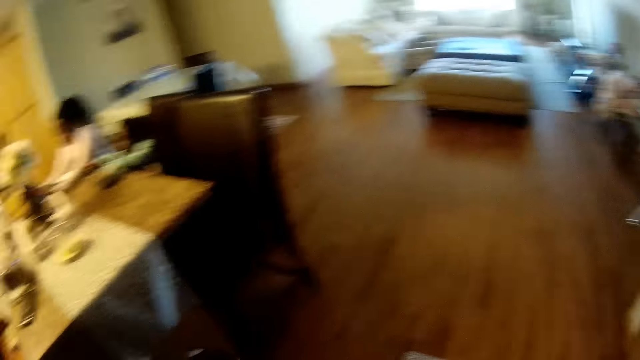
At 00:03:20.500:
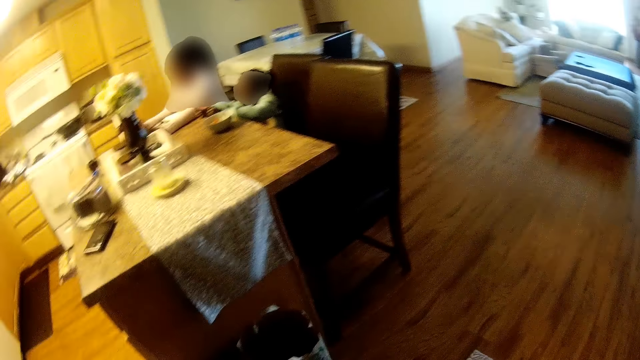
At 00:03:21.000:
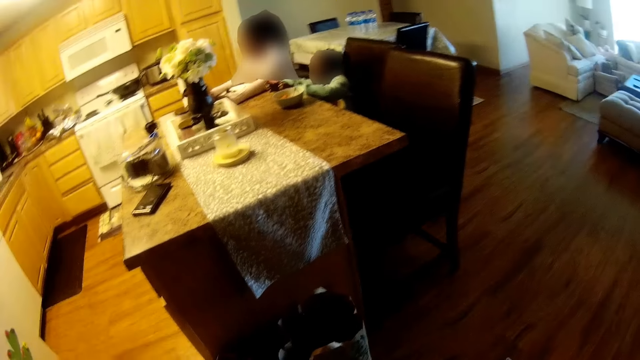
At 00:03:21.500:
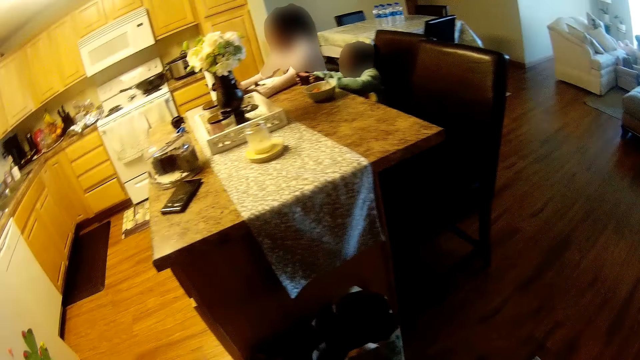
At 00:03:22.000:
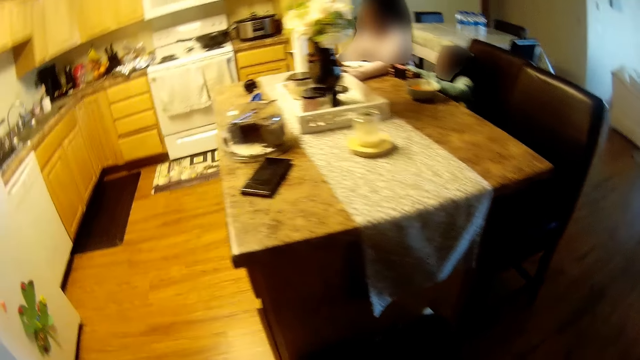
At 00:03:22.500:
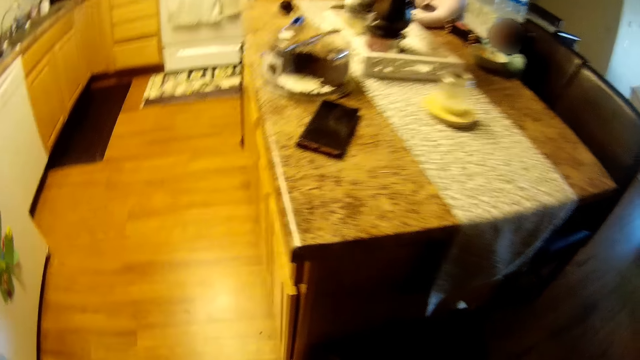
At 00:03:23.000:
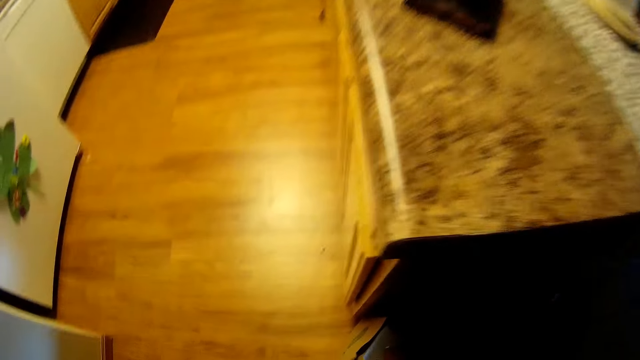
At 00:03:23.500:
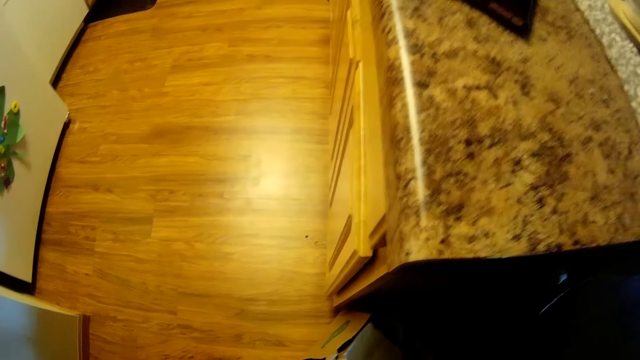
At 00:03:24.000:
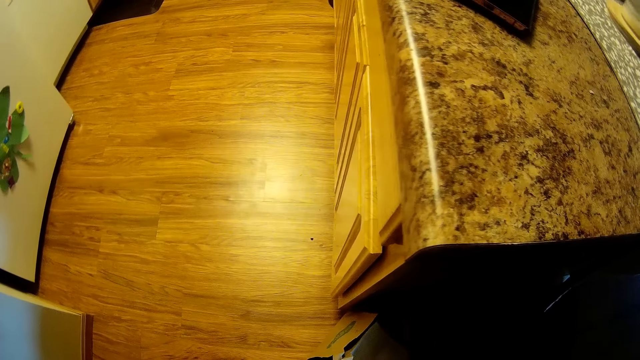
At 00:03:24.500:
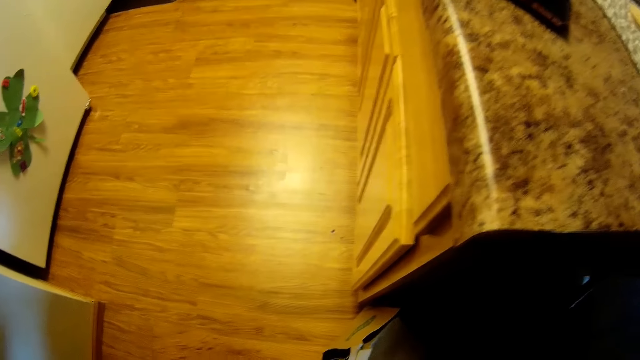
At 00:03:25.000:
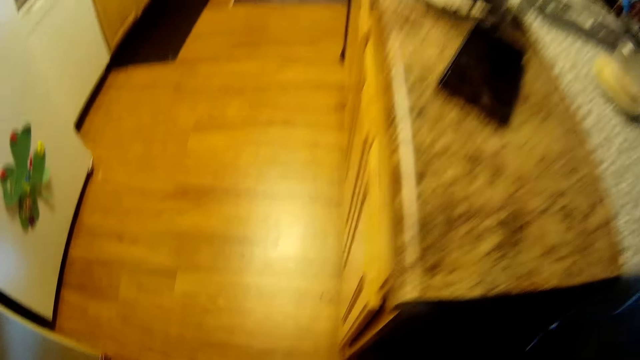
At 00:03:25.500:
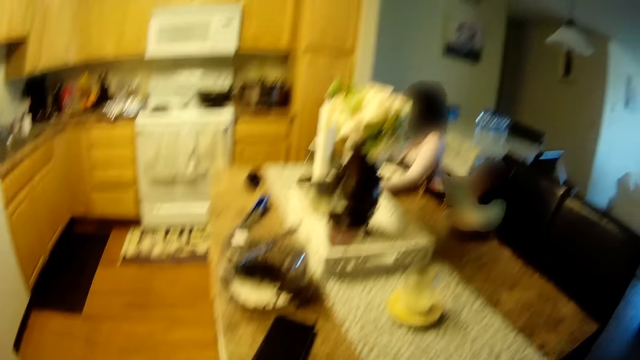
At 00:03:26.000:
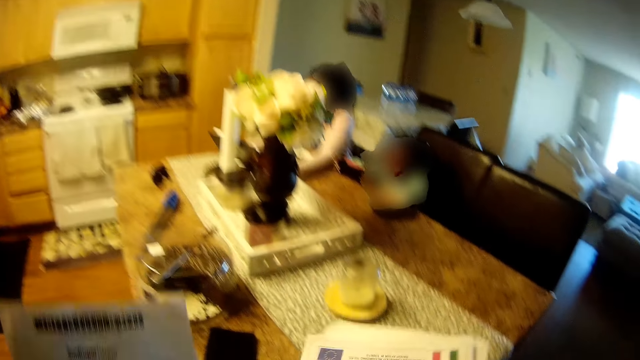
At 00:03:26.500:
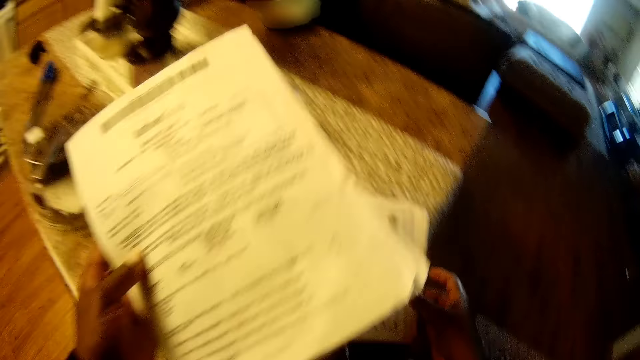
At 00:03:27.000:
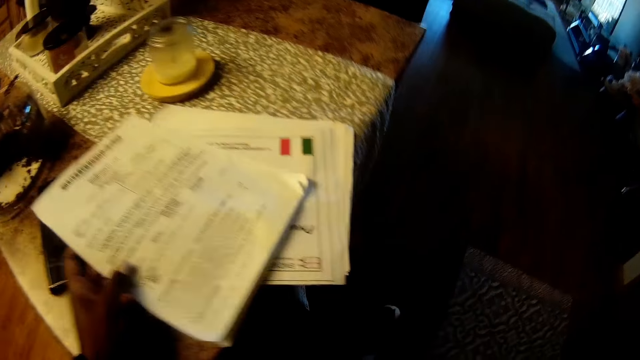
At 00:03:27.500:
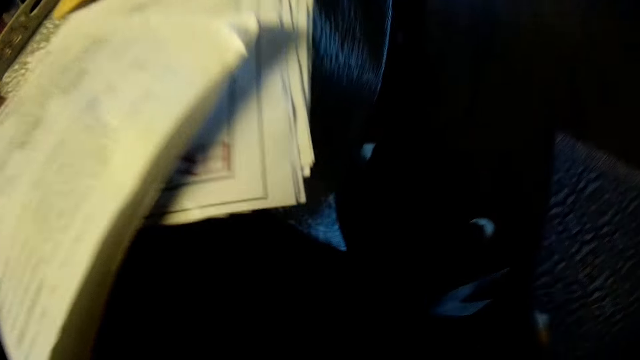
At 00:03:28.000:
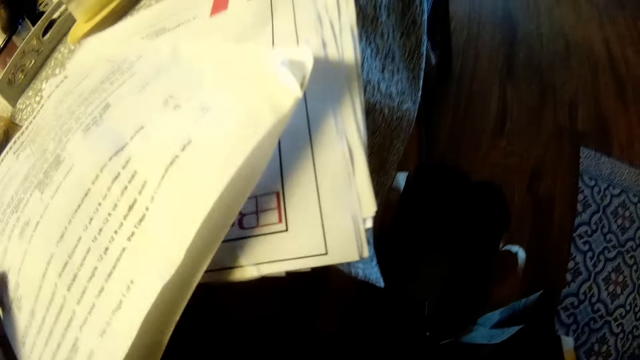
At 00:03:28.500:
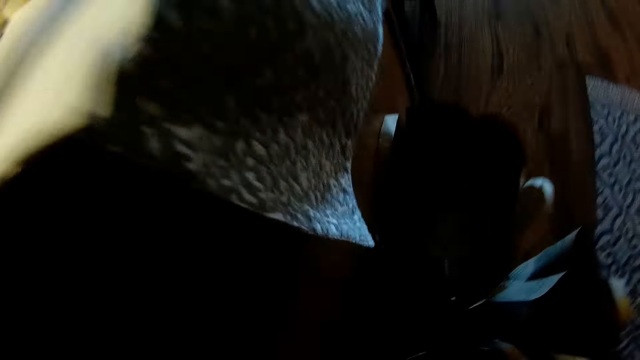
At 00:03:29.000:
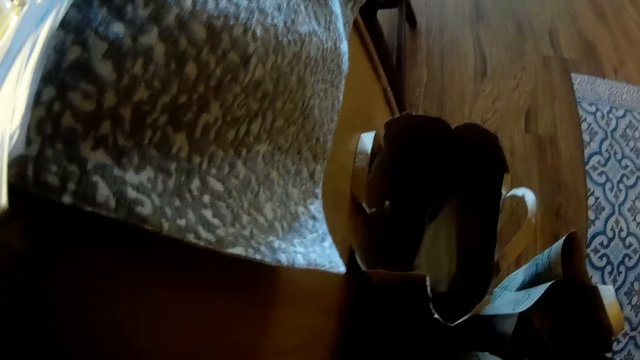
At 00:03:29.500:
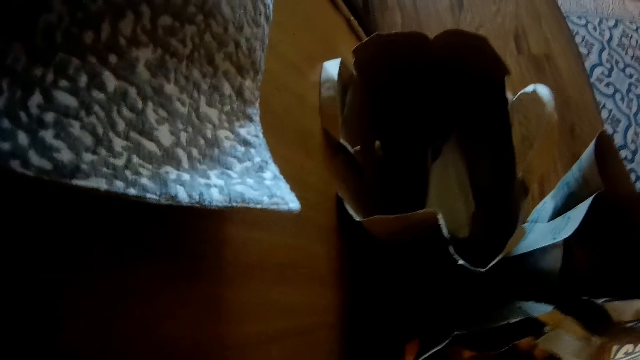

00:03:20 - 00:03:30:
The camera wearer bends down. She picks up the papers. She drops a paper on the countertop with her left hand. She bends down.

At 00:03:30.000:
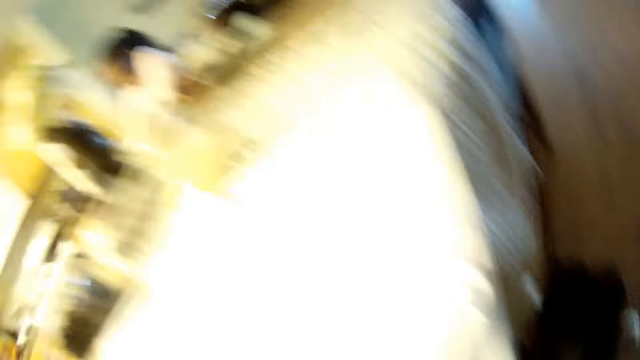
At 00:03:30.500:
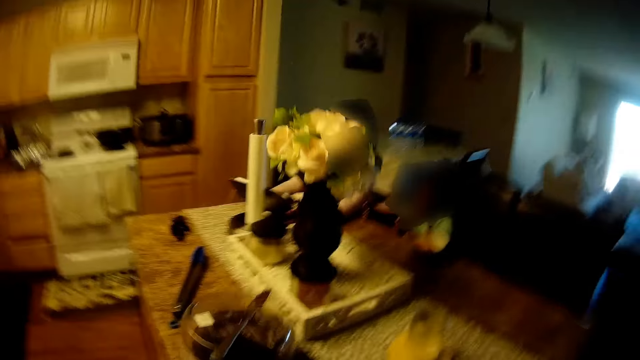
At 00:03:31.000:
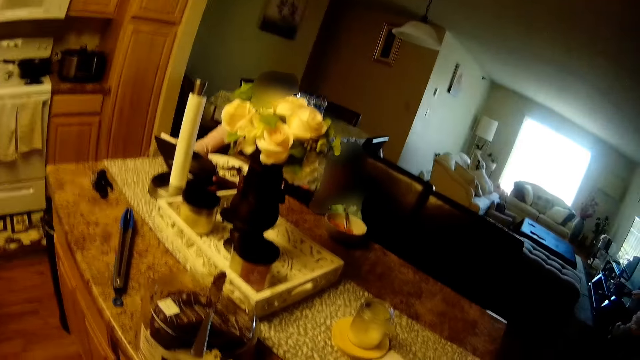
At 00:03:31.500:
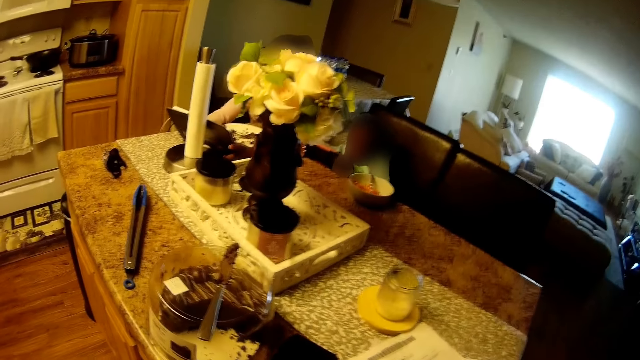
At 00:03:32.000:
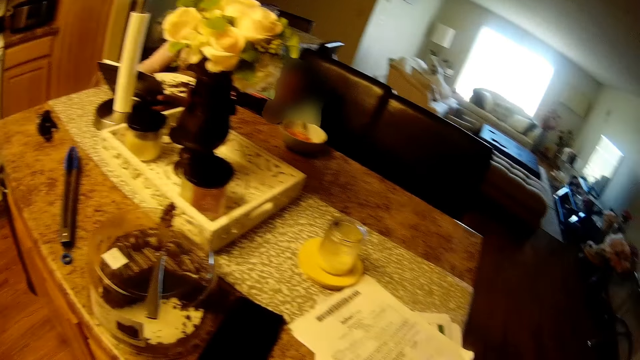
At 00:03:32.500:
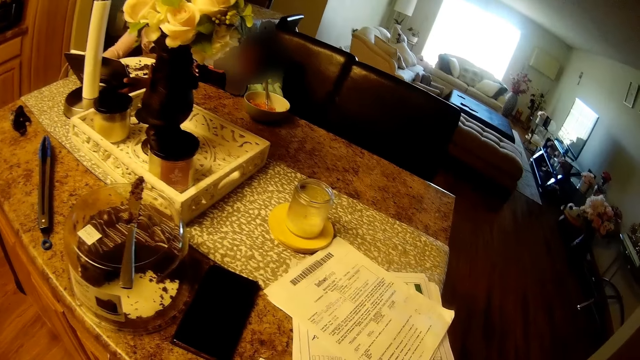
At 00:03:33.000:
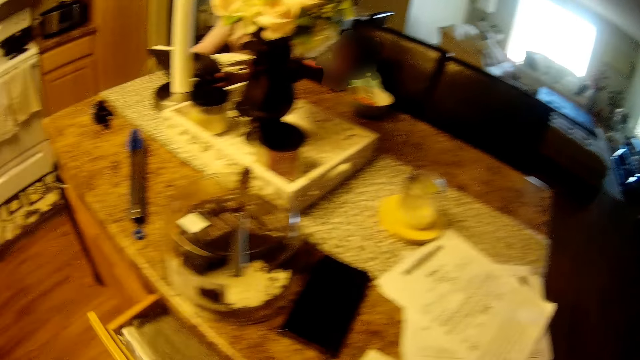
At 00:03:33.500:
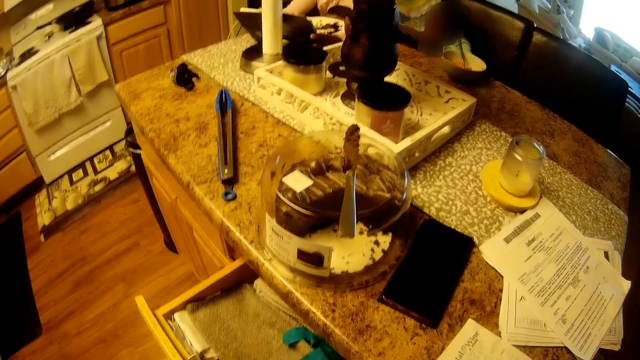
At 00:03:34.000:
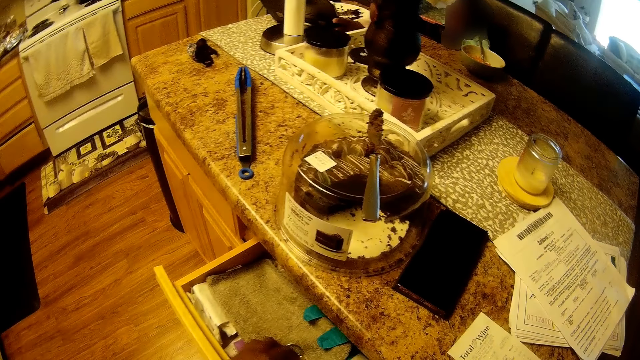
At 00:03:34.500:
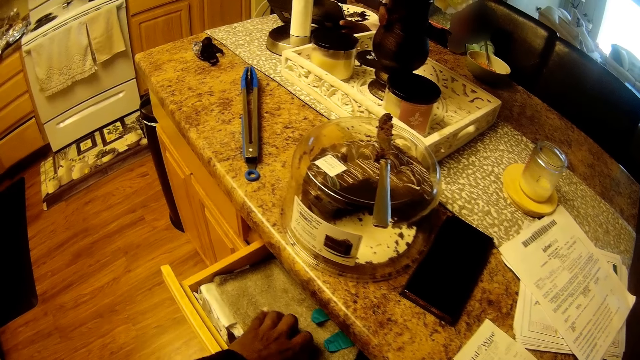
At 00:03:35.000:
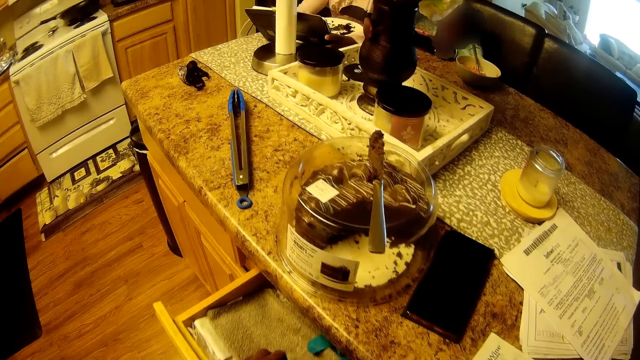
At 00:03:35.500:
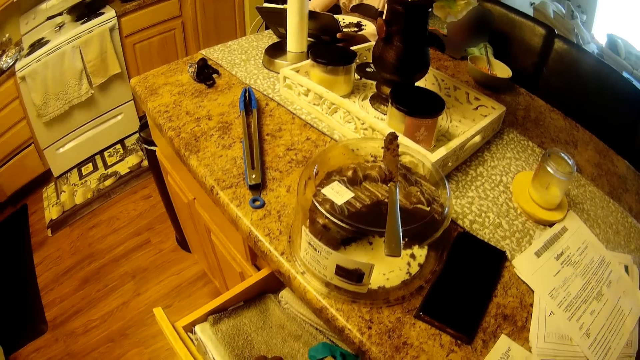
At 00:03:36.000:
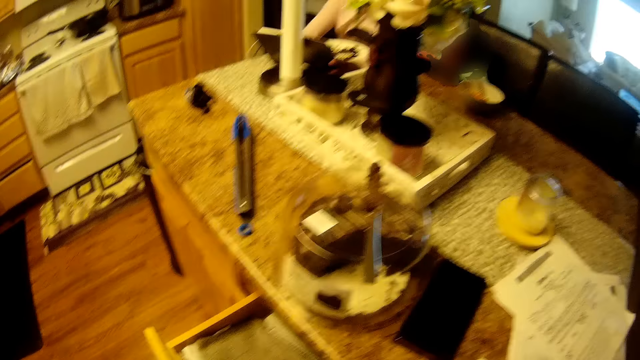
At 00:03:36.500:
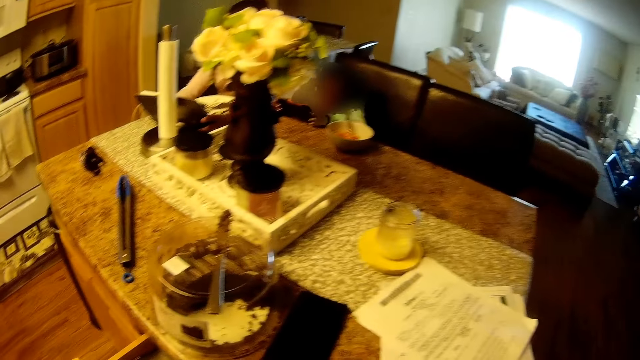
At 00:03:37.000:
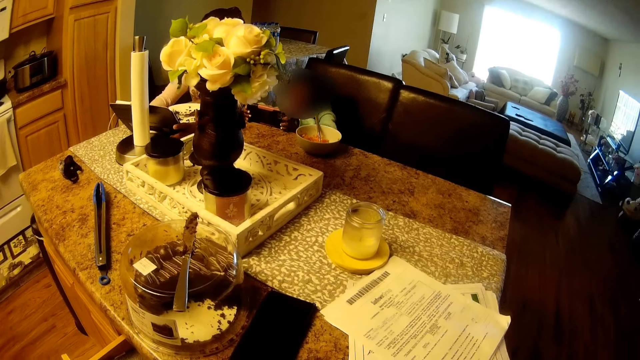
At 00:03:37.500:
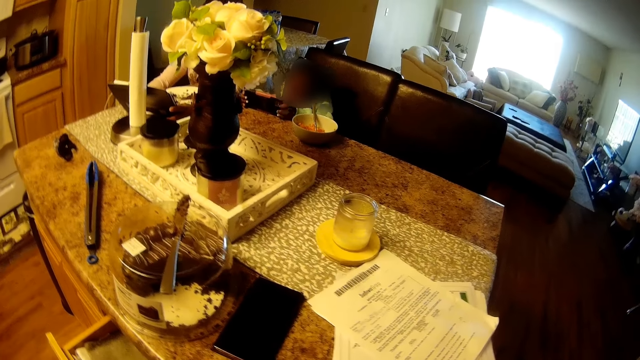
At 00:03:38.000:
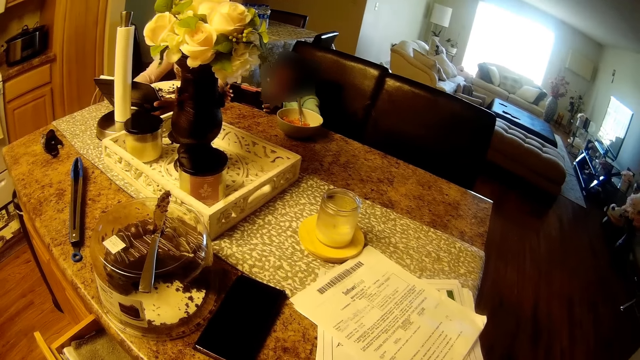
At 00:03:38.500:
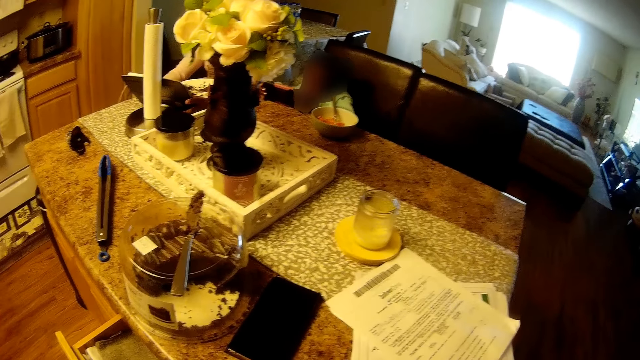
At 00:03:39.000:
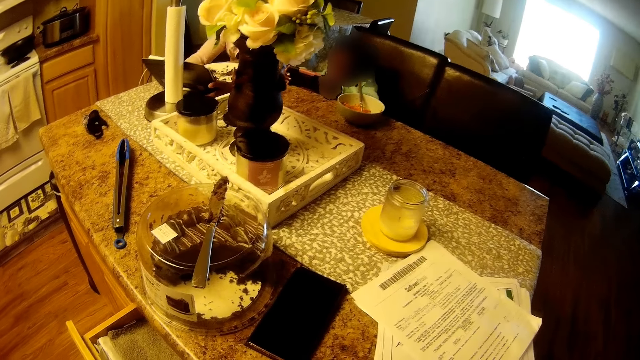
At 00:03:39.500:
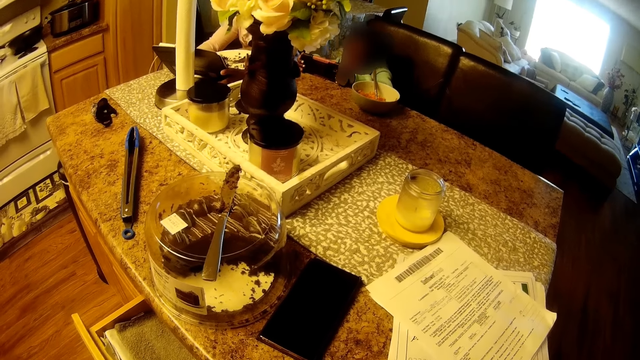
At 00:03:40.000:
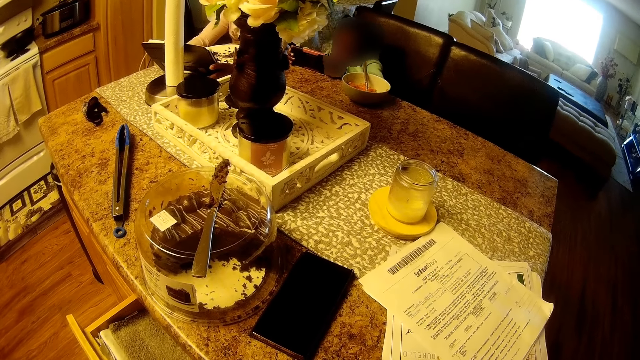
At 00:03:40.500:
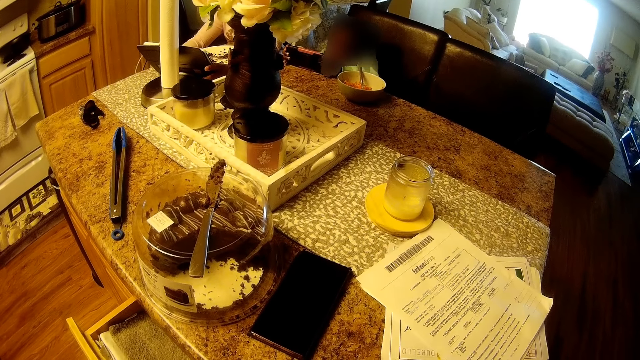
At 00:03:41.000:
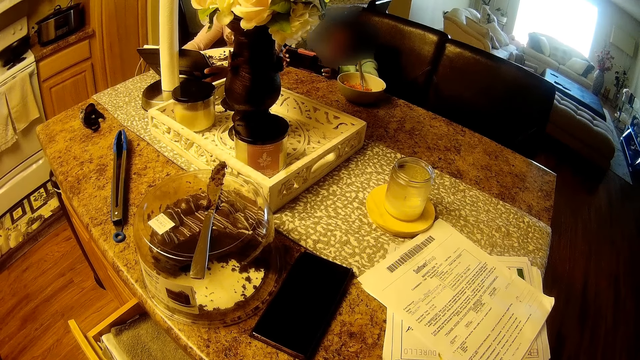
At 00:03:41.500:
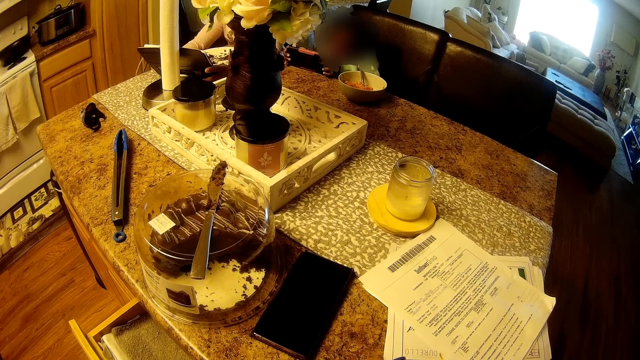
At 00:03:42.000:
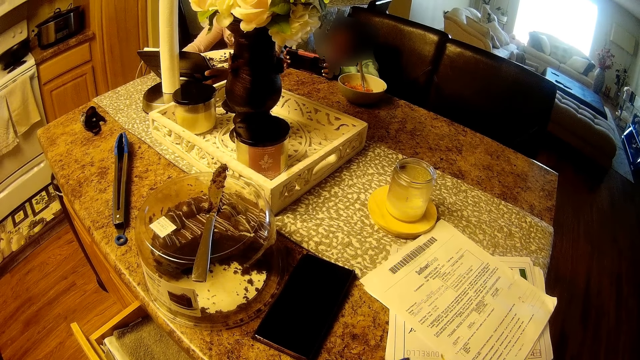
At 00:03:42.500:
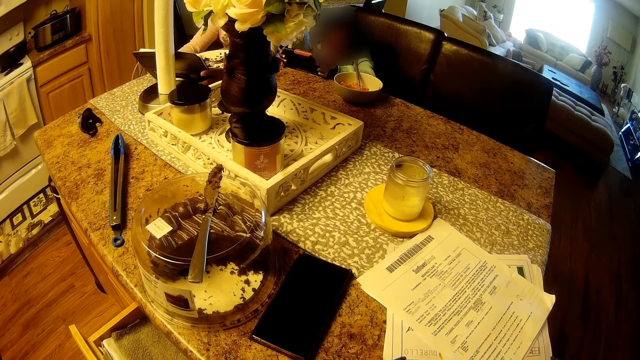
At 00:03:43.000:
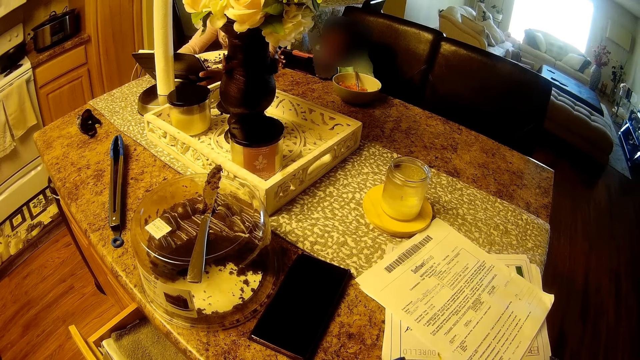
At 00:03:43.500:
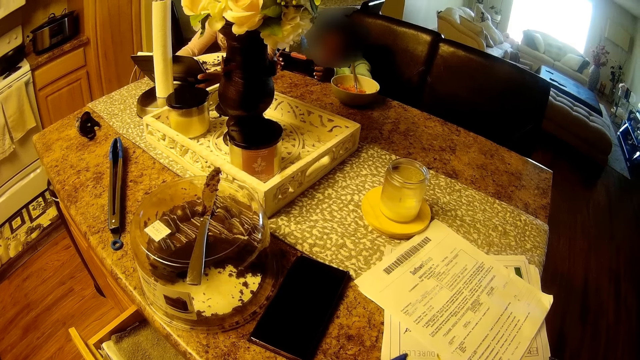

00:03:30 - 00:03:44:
The camera wearer stands up. She opens a drawer with her left hand. She touches the kitchen towel. She places her left hand in the drawer.
